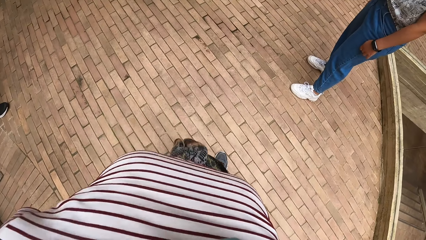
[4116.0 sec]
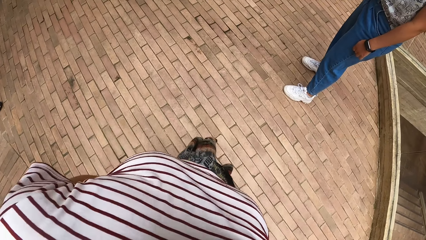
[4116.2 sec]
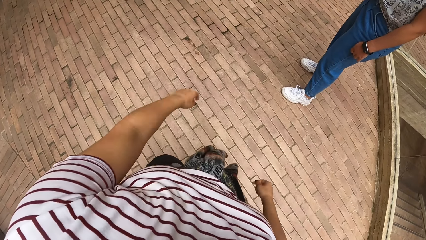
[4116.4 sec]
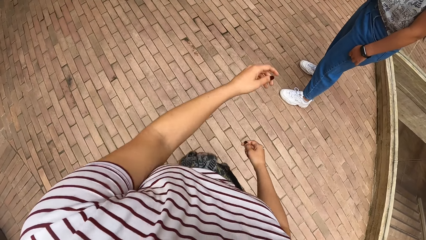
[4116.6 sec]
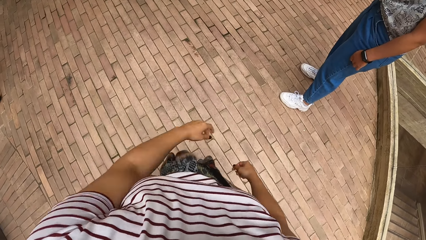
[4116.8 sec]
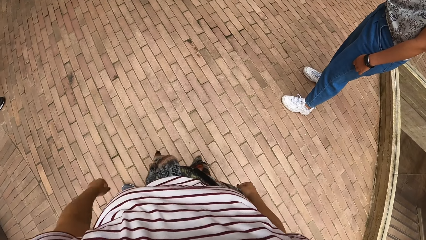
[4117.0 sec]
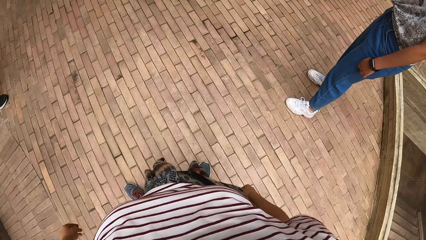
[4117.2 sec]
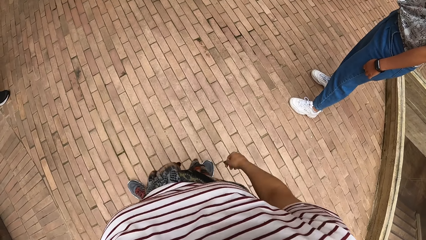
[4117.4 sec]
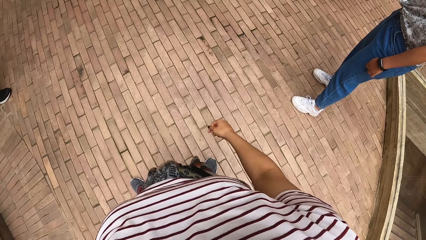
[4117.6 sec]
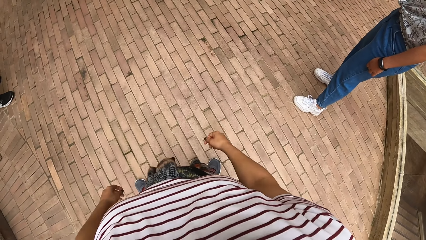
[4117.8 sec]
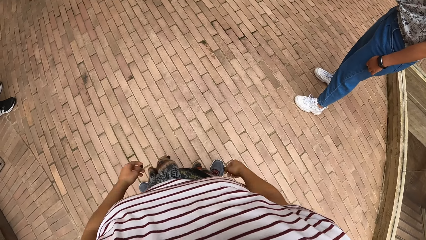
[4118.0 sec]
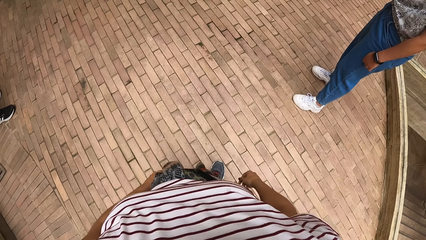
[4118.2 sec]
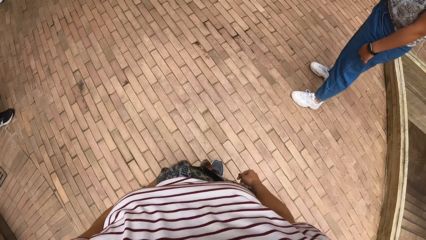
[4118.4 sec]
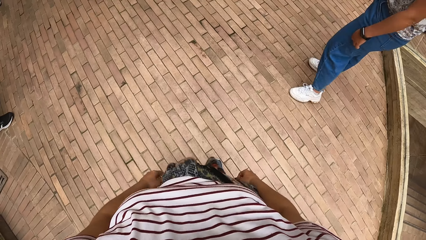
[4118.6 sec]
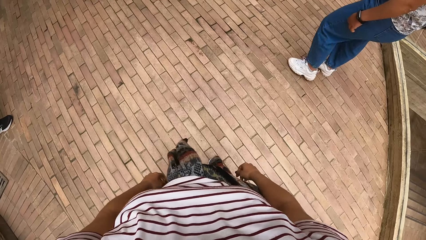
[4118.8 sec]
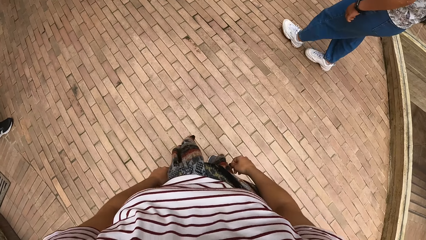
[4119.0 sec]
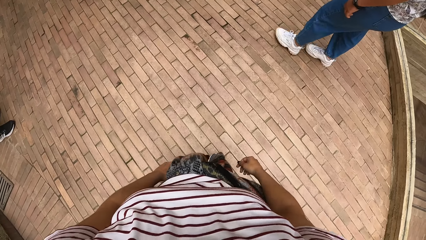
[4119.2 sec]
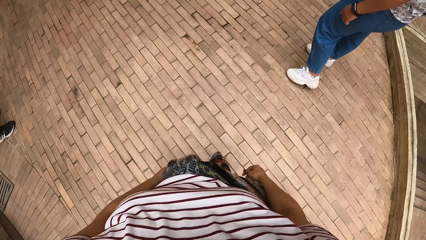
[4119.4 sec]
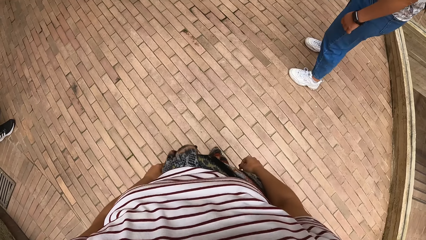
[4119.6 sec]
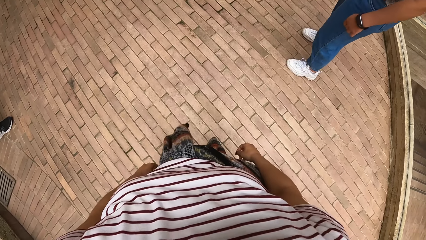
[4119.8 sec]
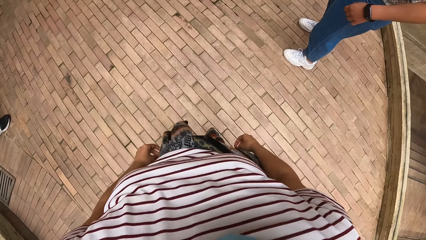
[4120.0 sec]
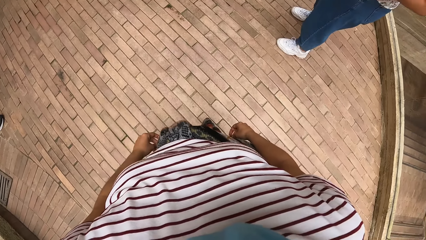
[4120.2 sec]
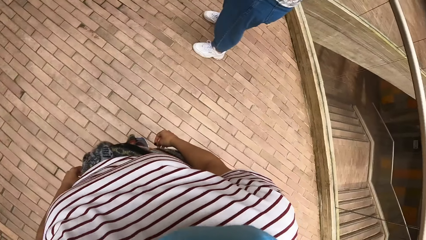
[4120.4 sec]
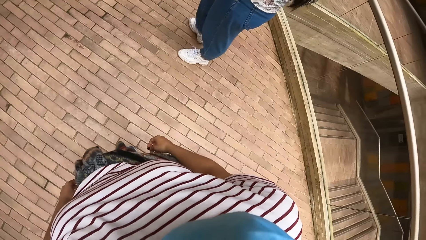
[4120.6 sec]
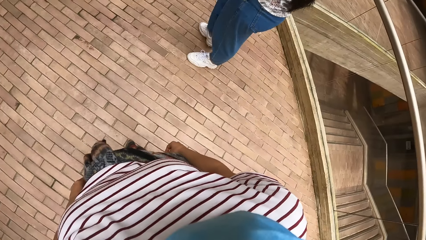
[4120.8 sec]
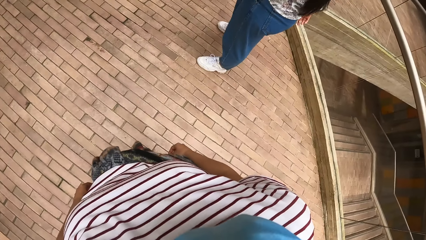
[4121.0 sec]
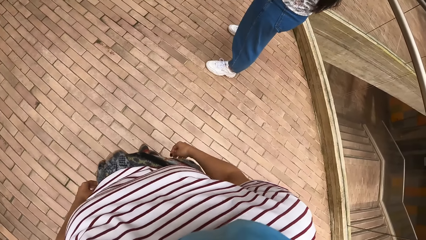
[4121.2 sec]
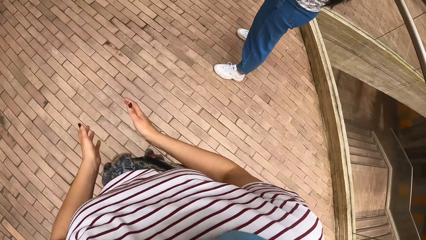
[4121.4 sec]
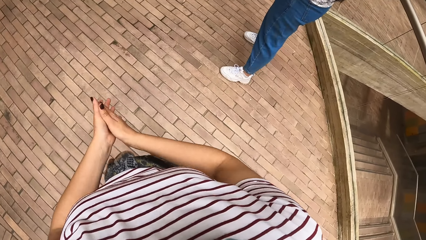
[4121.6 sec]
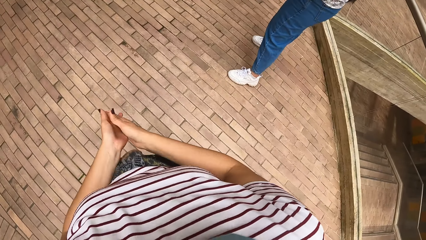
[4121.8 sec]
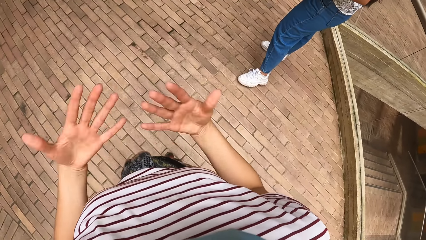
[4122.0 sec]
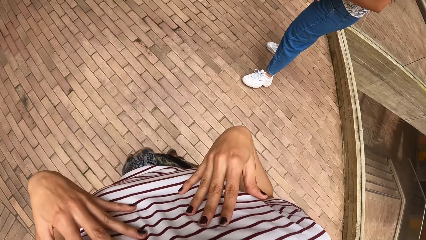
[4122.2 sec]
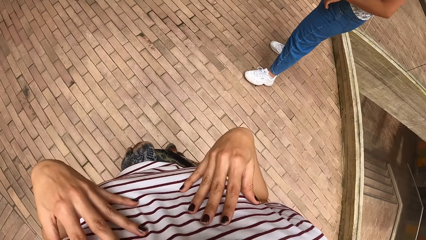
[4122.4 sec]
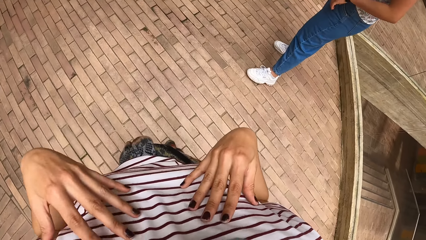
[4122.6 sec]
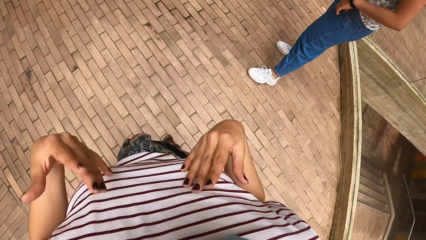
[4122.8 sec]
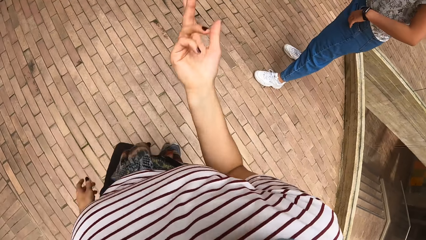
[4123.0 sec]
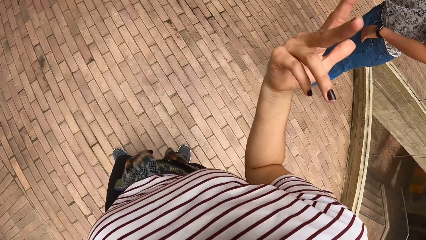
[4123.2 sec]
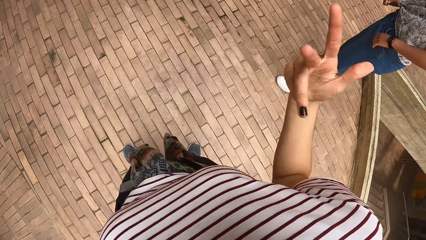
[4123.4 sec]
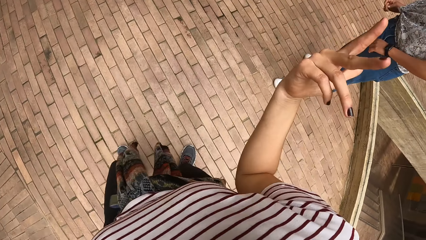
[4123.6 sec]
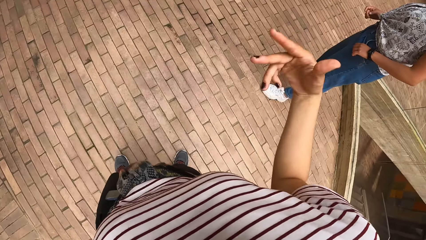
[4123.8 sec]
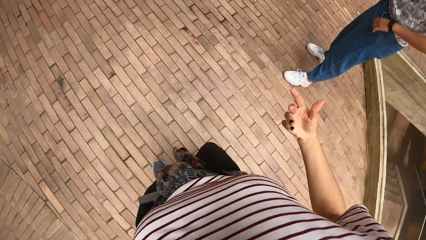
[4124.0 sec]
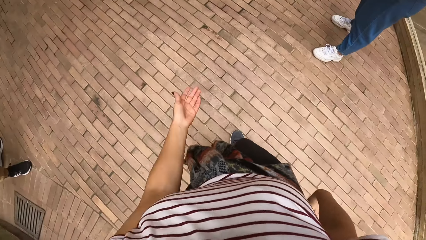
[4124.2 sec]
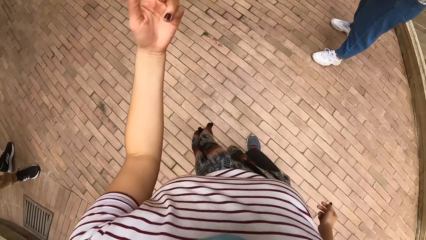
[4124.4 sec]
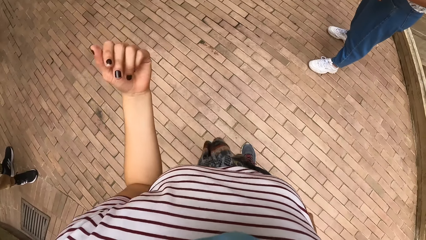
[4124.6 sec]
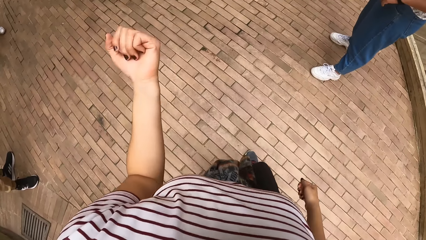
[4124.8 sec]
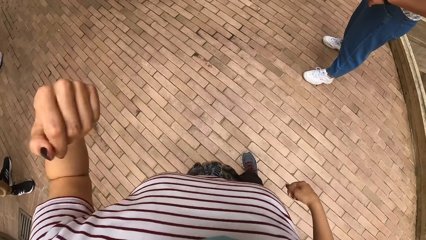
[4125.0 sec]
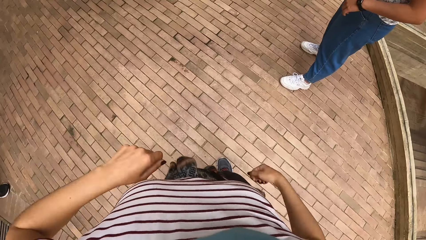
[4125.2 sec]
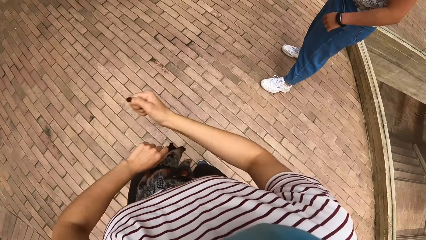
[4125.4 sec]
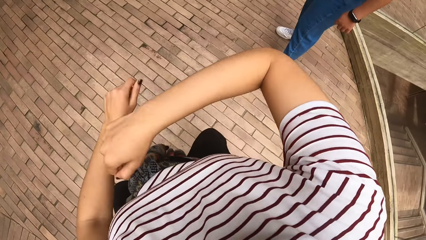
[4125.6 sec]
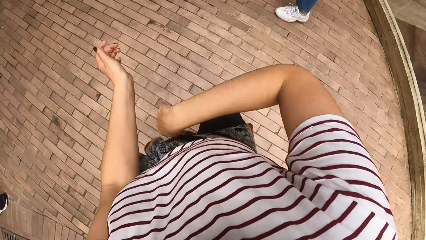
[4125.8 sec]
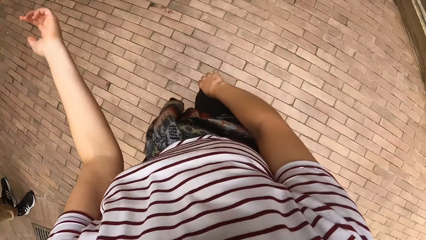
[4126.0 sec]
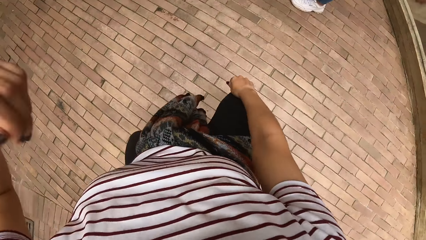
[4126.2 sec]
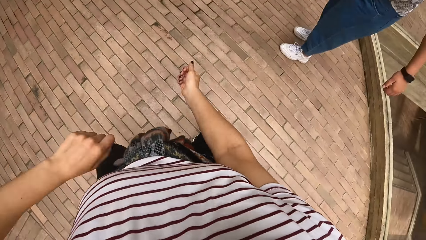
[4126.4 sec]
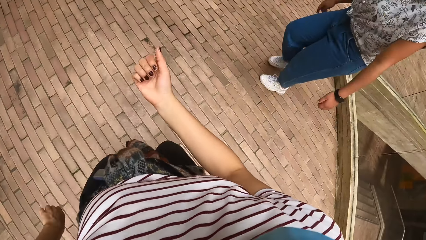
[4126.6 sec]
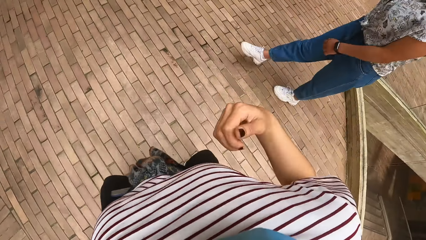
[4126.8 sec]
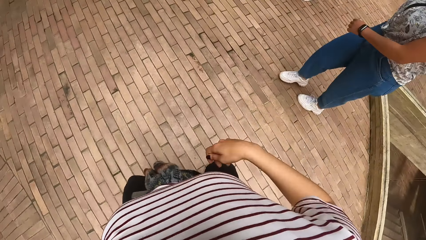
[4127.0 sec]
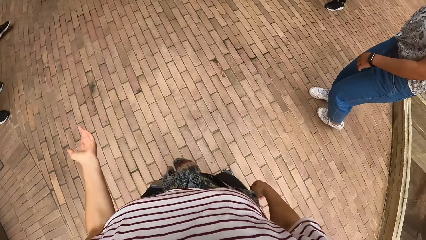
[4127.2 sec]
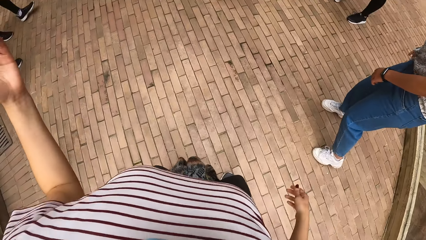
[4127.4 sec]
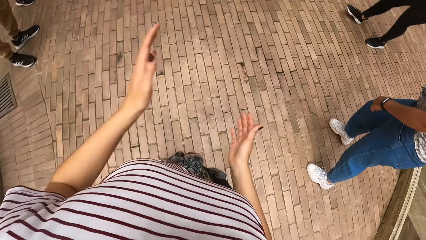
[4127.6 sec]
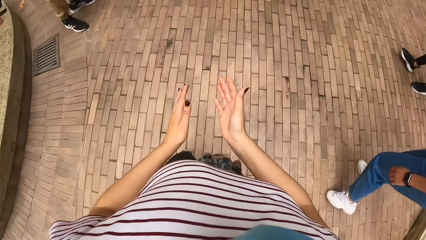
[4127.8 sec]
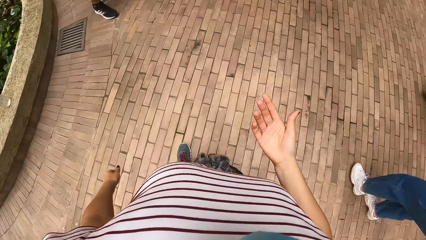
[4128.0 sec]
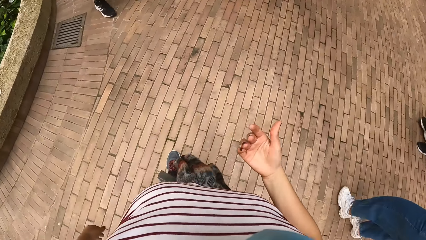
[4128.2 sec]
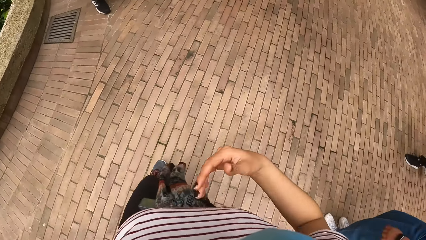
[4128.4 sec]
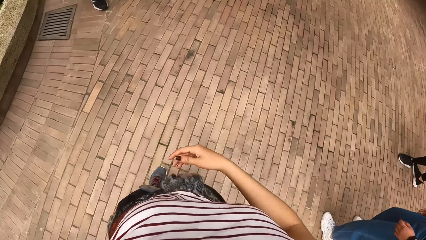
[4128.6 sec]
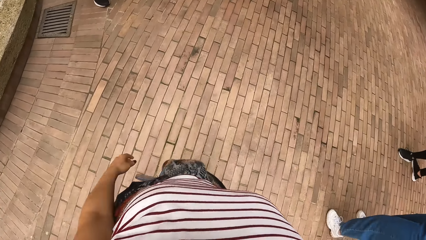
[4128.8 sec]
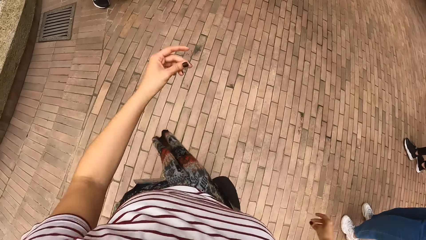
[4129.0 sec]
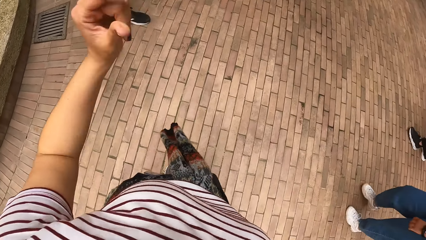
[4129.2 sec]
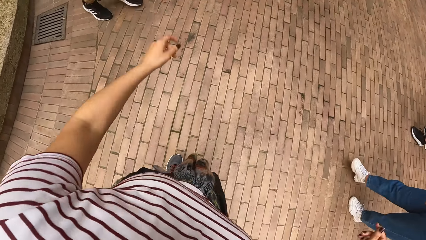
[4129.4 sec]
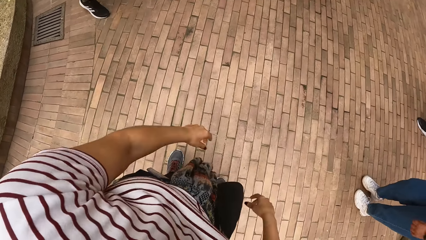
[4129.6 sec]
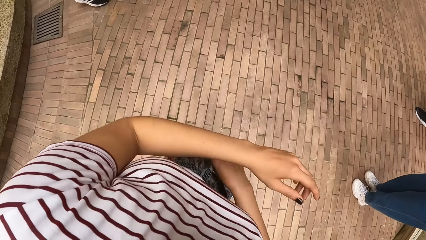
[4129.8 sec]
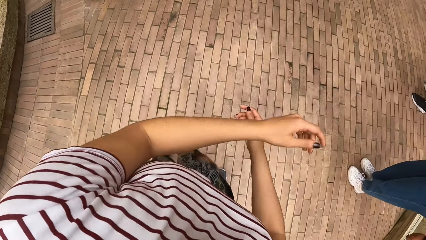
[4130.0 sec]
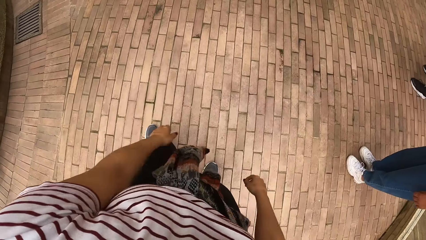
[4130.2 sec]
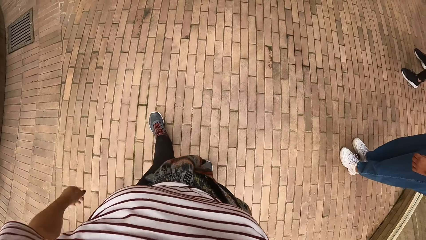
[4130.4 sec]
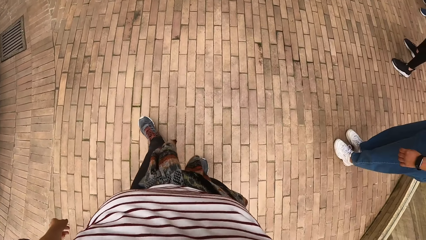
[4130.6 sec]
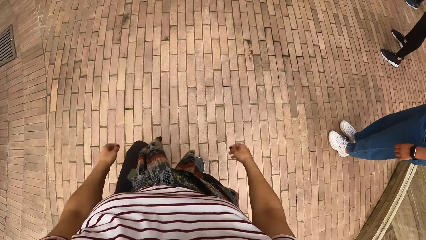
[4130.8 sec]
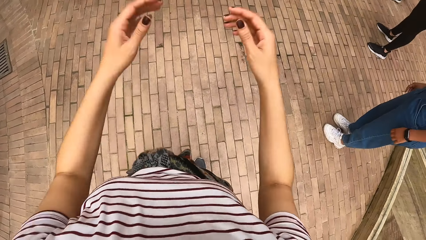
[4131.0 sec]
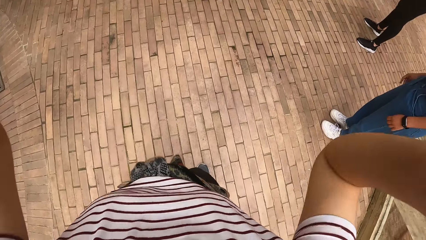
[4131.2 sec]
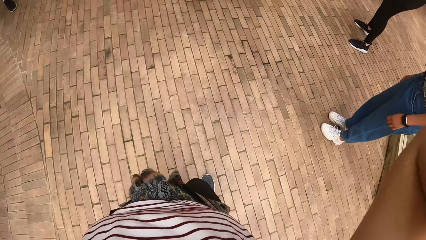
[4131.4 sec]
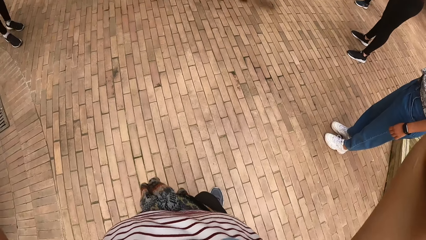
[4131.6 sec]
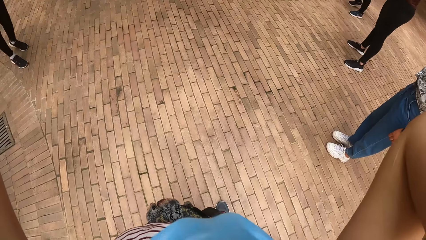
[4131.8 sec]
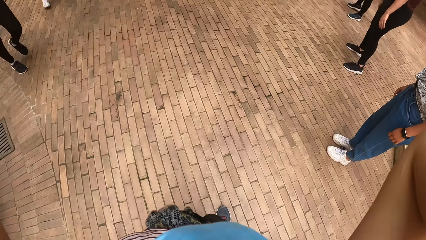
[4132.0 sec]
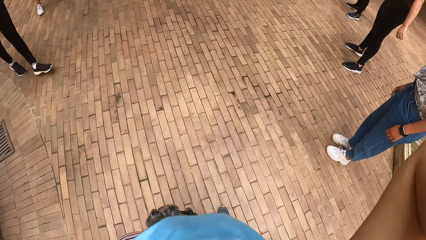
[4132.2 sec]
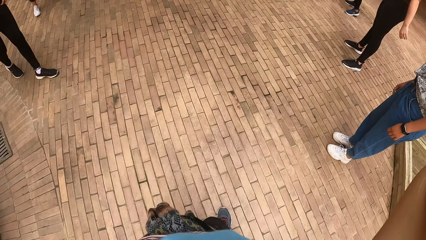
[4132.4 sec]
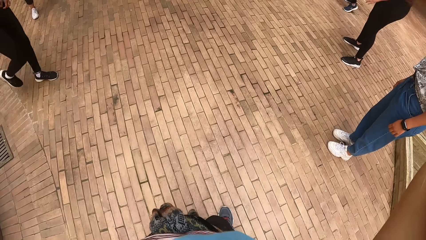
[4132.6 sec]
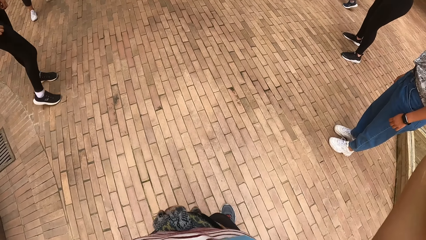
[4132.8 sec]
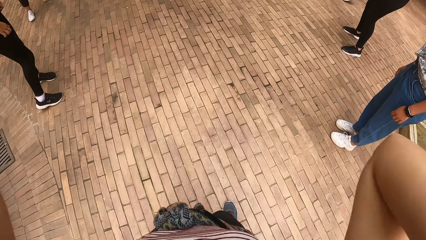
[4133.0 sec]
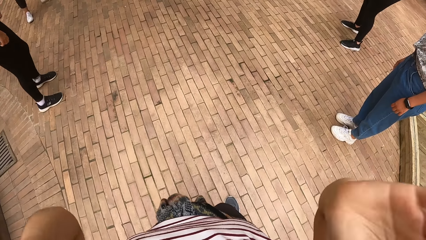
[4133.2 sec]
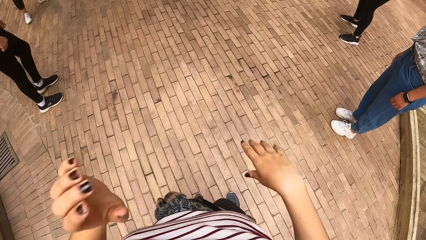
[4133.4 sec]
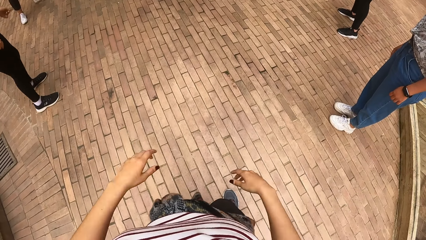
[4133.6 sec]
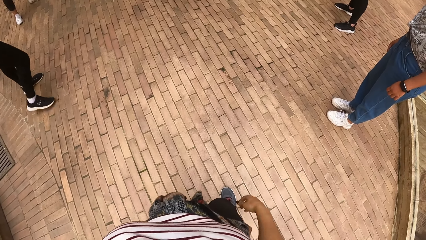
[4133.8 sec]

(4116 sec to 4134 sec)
A woman moves around the pavement. The camera wearer claps her hands. She does some dance moves. She touches her chest with her hands. She claps her hands. She adjusts the camera on her head with both hands.
